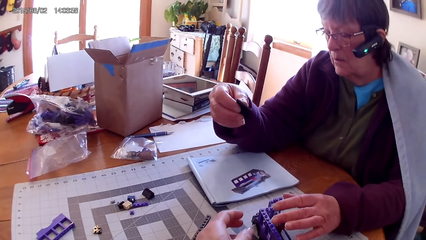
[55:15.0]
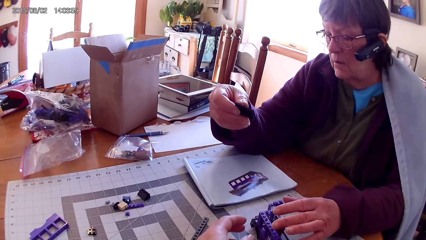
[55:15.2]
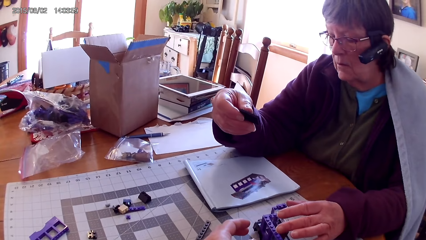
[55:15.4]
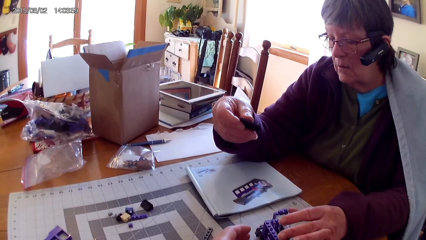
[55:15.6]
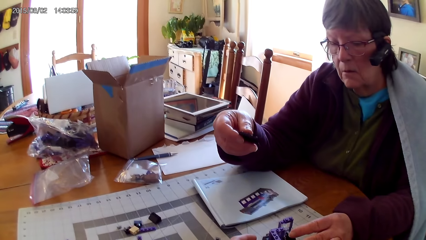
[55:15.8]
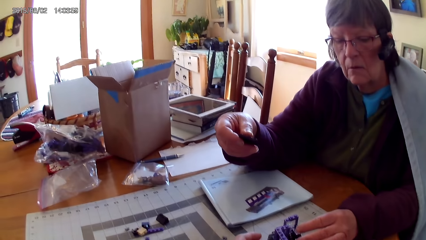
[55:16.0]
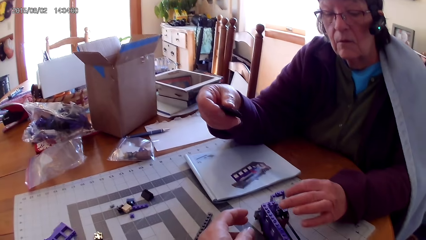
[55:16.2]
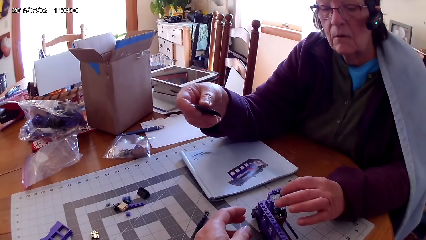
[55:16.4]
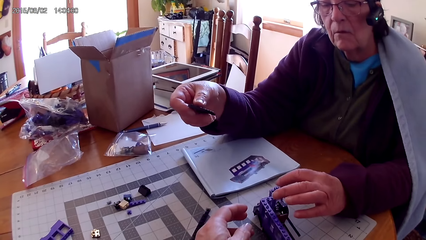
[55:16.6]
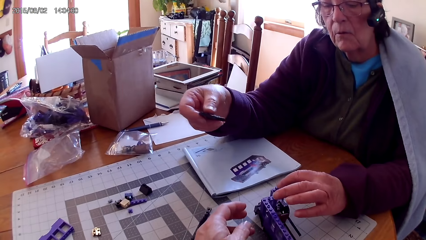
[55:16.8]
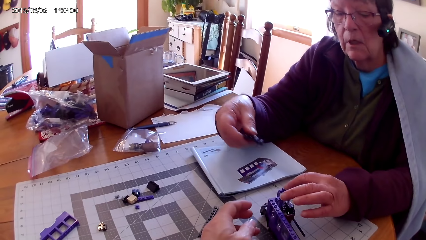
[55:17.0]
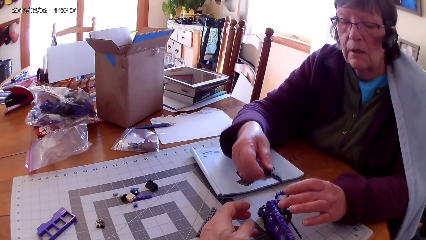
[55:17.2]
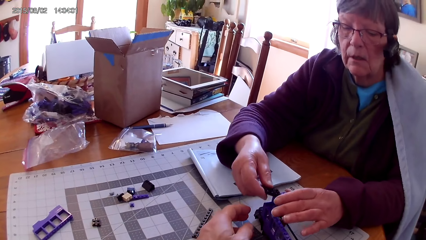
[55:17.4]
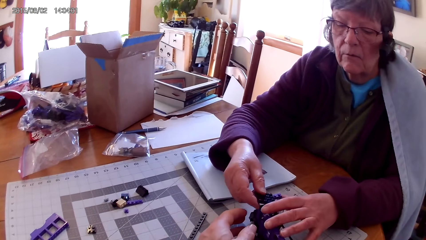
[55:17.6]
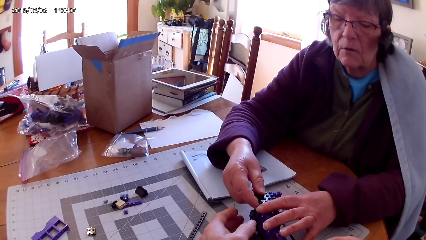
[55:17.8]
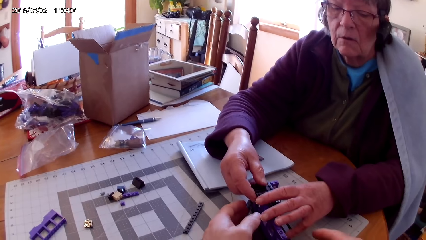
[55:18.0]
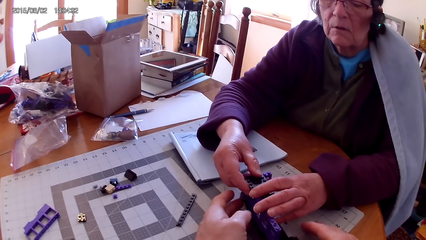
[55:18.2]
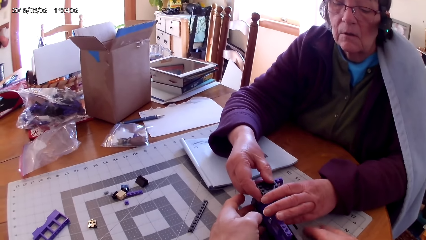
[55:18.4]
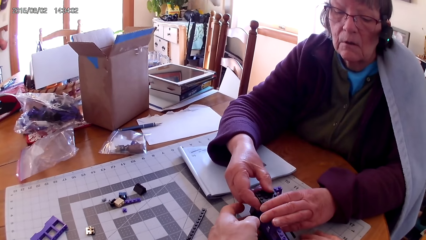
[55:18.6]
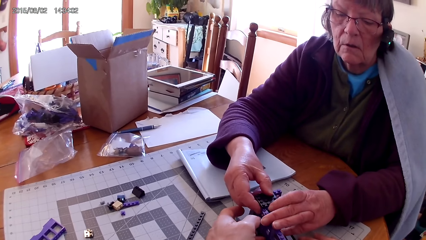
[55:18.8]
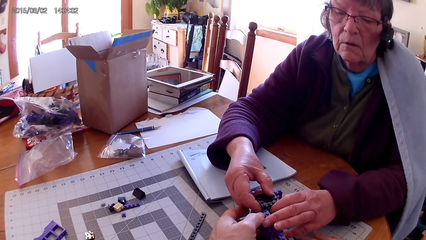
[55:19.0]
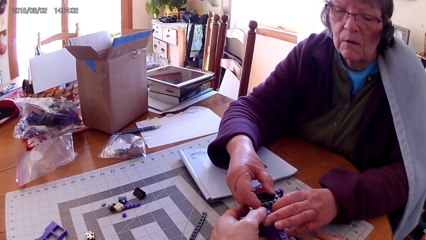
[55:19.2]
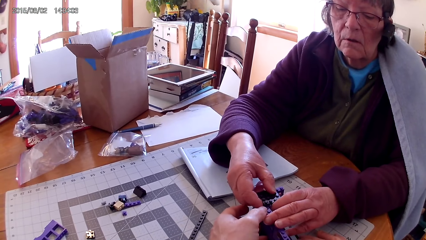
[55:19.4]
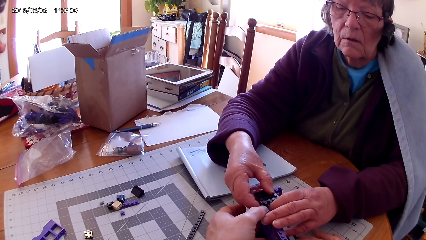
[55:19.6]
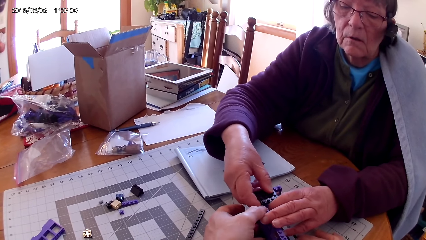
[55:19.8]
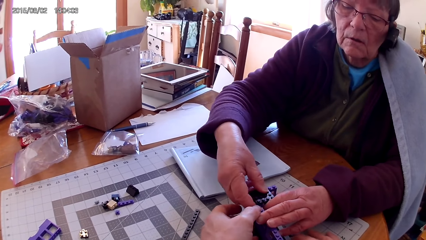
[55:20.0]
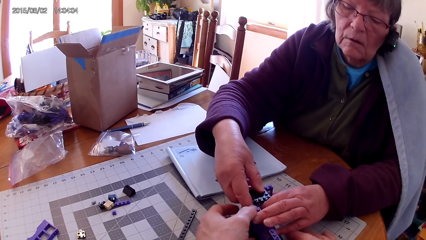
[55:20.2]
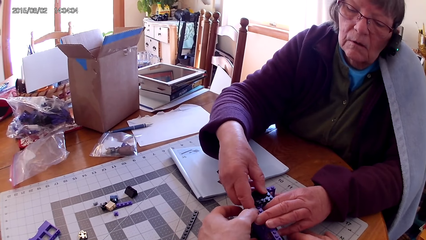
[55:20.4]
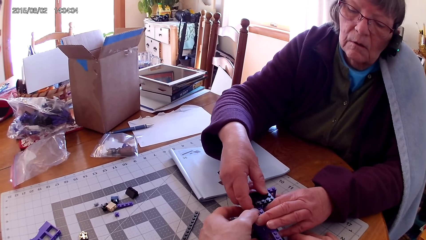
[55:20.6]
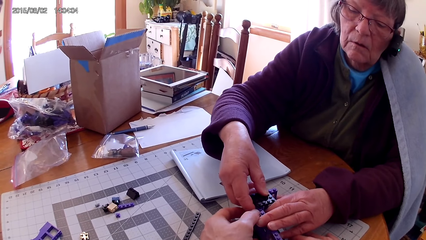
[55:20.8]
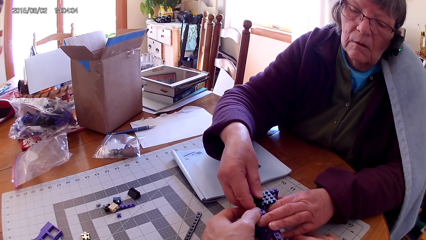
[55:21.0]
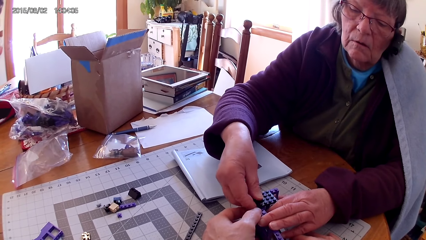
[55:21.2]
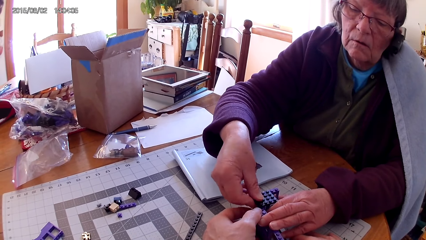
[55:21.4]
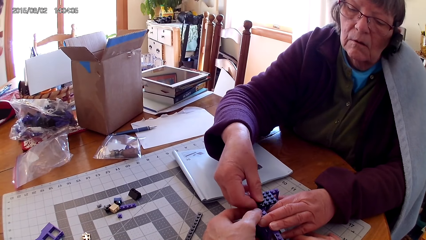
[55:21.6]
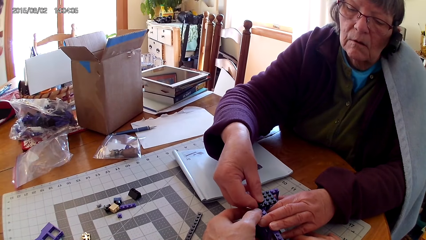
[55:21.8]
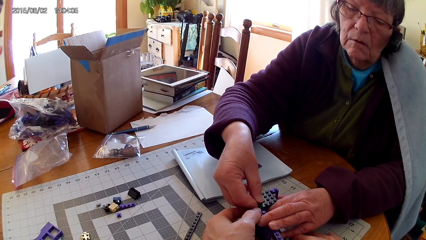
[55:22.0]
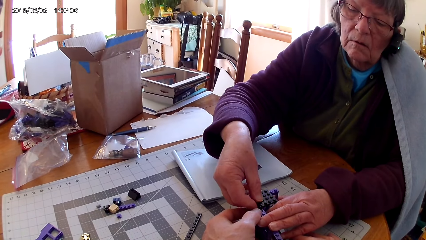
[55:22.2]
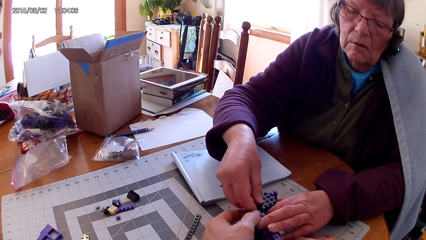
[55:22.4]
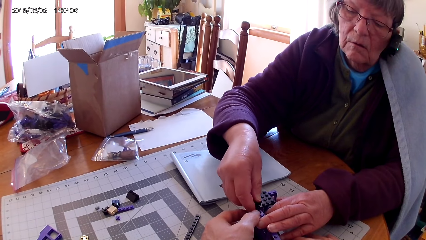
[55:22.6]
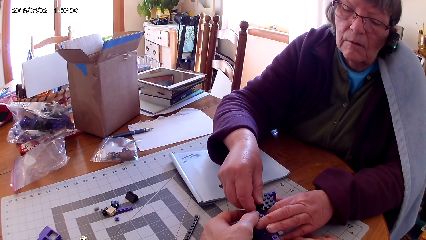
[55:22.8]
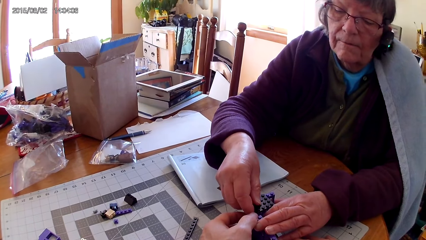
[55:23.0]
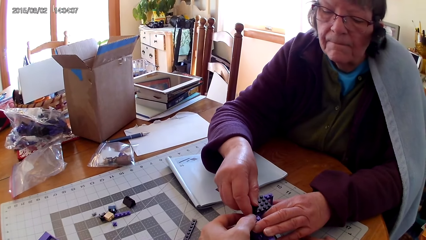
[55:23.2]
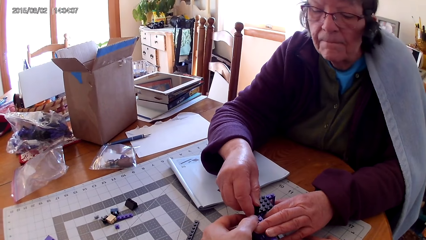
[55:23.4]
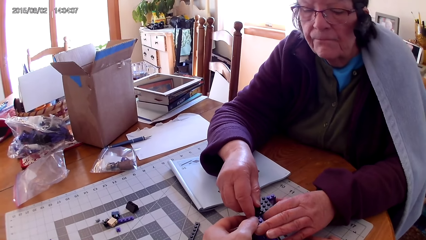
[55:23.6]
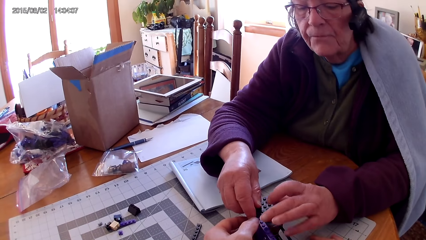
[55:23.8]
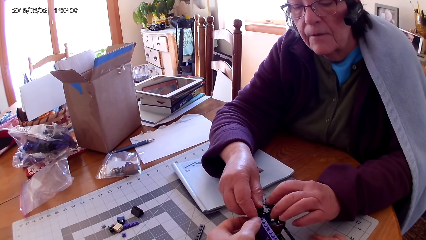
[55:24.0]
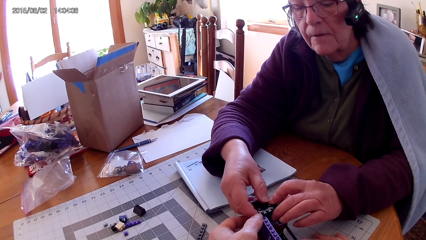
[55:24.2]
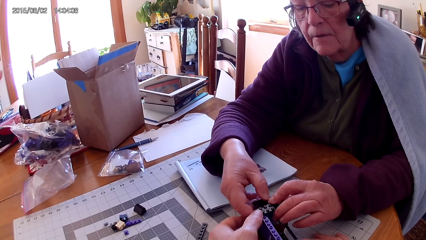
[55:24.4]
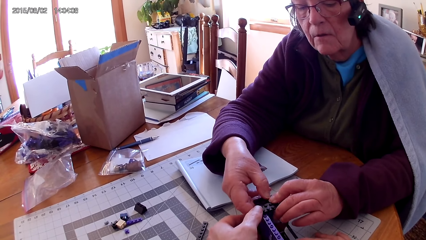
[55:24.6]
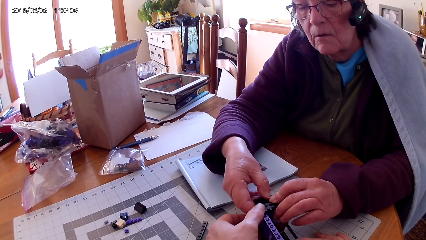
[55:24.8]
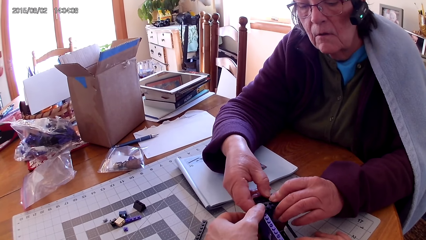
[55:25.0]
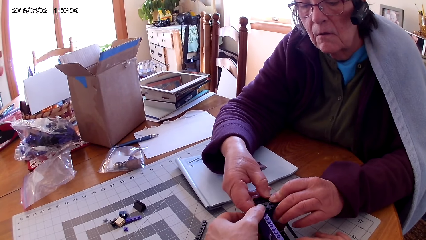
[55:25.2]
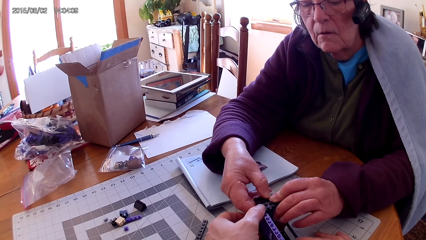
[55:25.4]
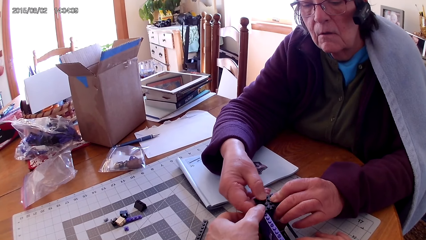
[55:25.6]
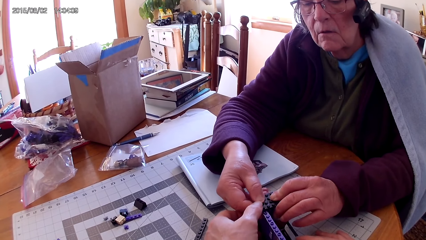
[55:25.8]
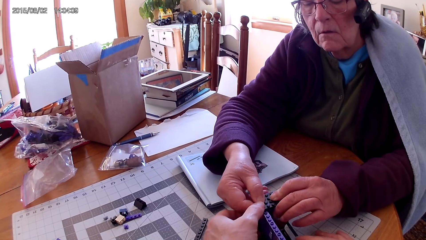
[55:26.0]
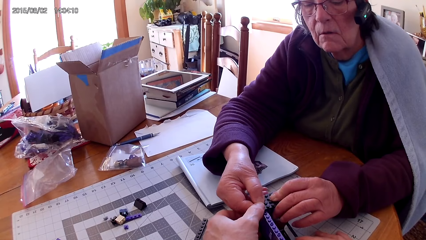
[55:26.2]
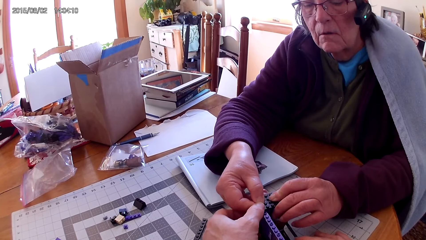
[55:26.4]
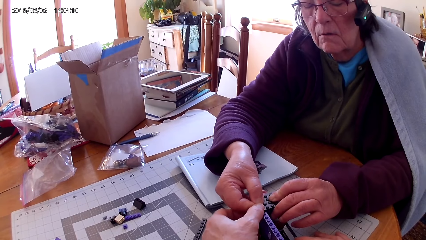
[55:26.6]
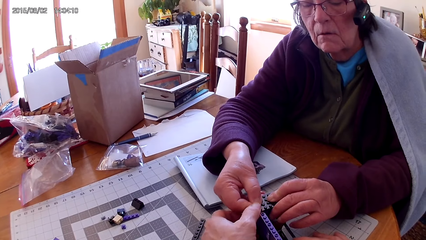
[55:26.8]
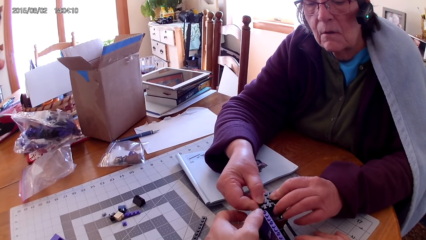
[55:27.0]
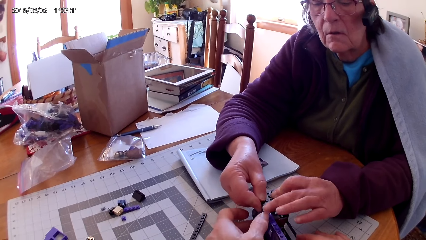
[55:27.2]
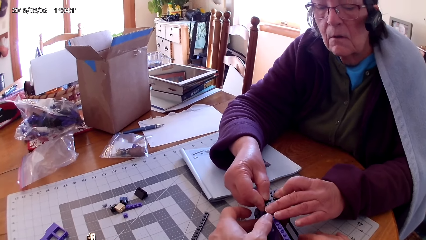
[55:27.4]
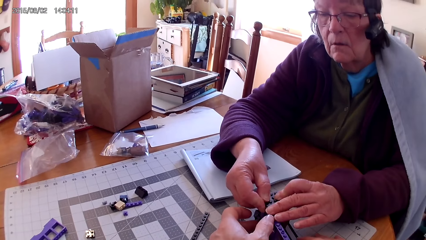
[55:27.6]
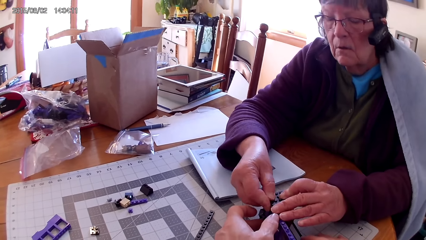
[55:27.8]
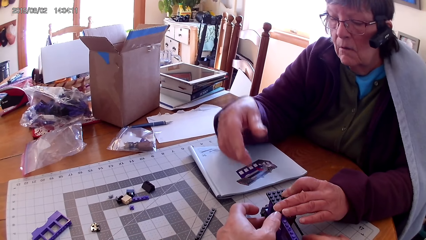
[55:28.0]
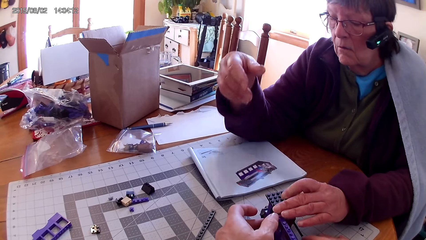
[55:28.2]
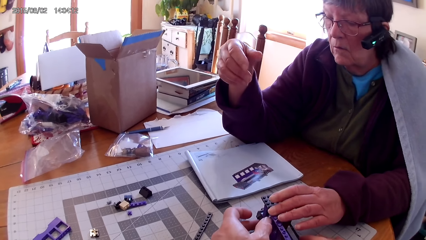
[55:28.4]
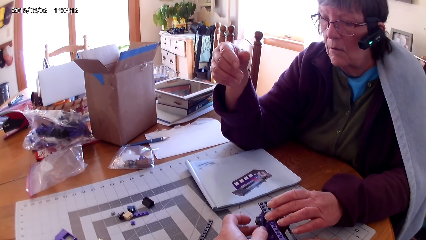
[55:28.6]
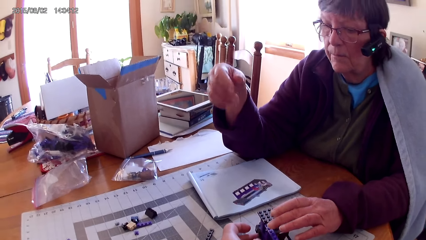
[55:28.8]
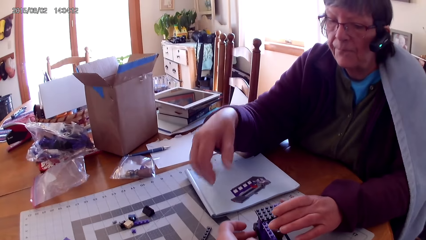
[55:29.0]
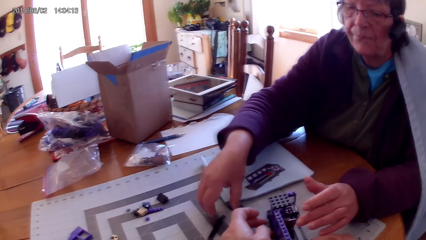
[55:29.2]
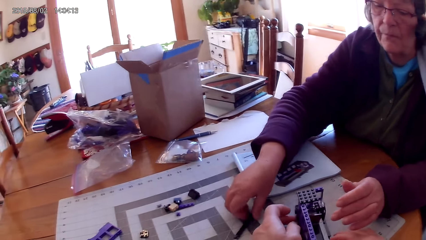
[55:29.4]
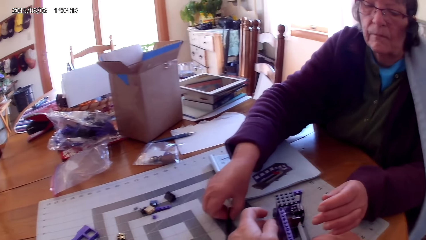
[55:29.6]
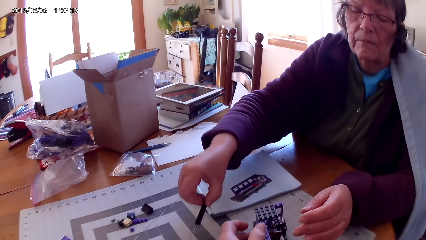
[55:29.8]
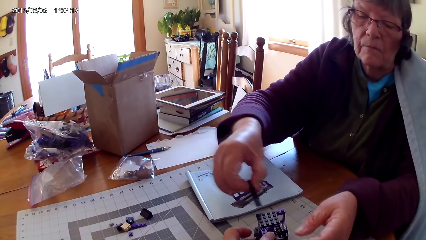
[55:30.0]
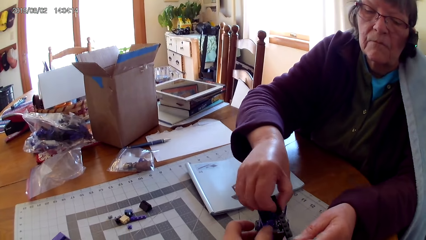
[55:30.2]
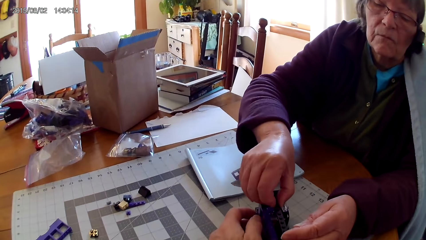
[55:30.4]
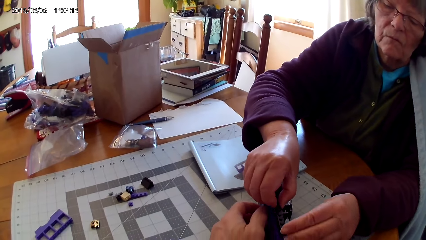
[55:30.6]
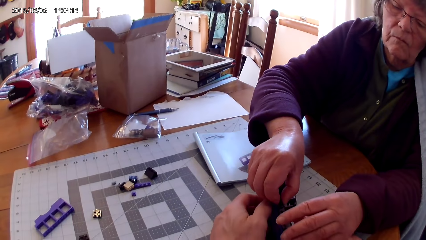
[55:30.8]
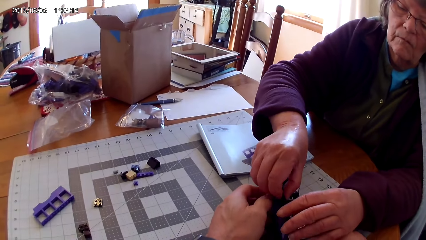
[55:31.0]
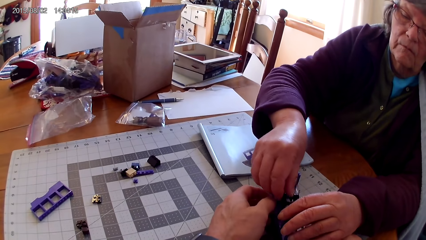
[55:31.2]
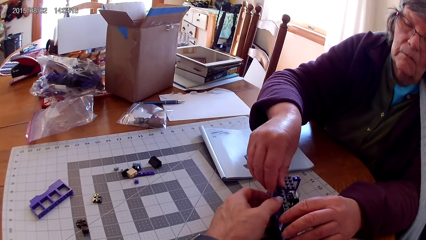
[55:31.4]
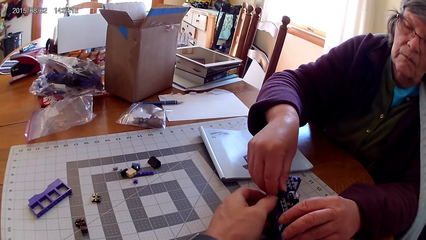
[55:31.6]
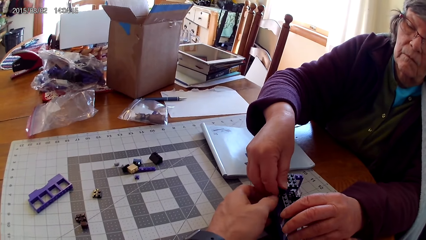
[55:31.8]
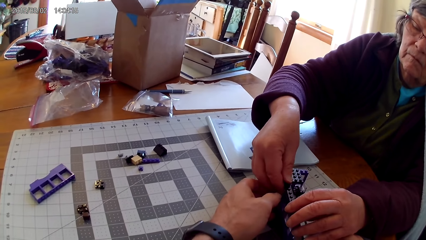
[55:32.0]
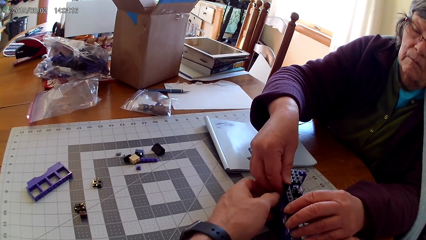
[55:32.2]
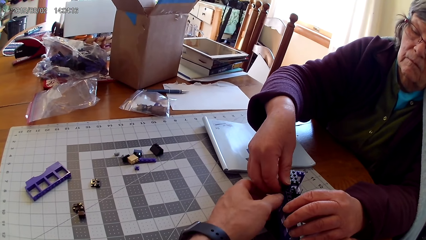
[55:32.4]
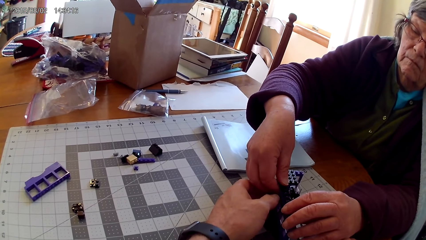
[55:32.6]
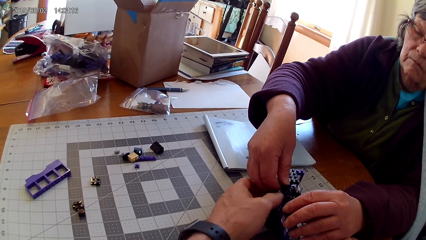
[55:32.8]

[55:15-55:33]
The camera wearer touches an interlocked toy. A lady fixes plastic interlocking blocks on the interlocked toy. The camera wearer touches the Lego box. The lady fixes the Lego piece, looks at a drawing on the book, picks a plastic interlocking block from the table, lifts the Lego piece, and fixes plastic interlocking blocks on the interlocked toy.
